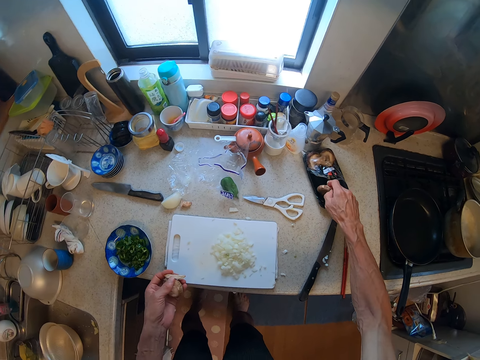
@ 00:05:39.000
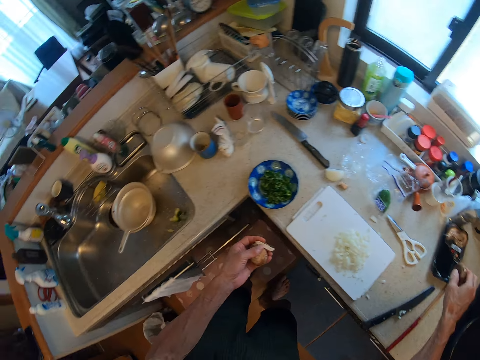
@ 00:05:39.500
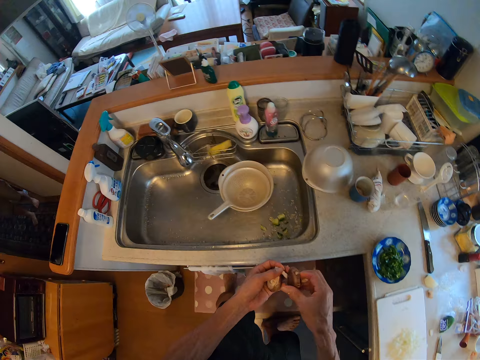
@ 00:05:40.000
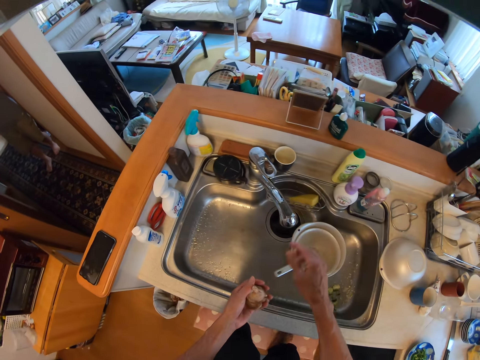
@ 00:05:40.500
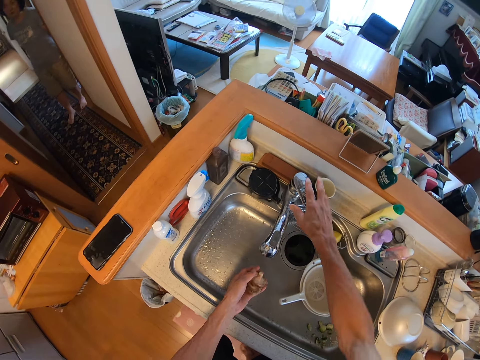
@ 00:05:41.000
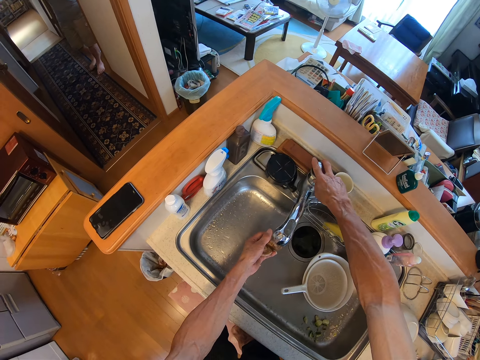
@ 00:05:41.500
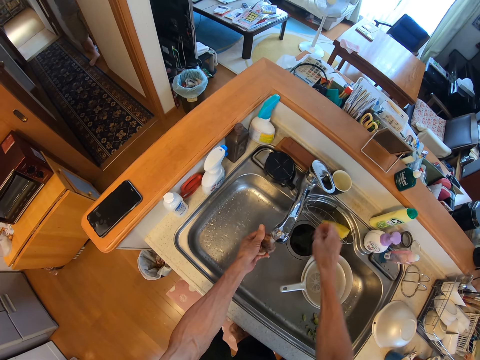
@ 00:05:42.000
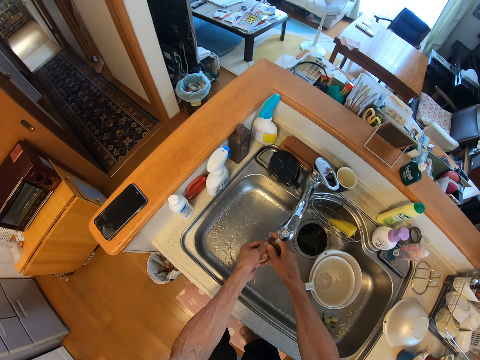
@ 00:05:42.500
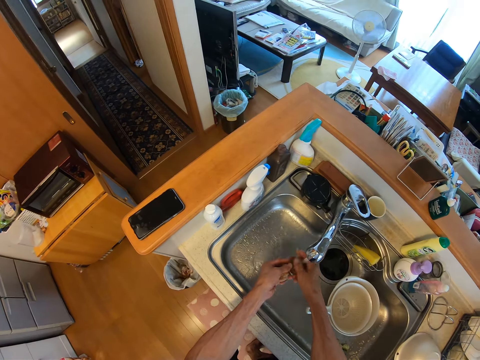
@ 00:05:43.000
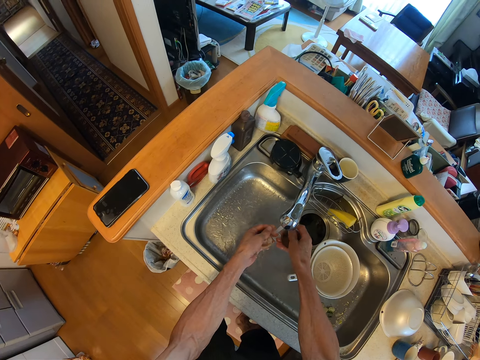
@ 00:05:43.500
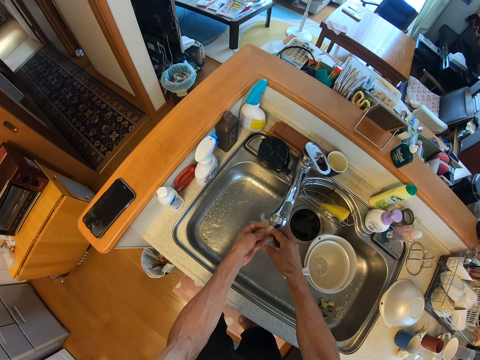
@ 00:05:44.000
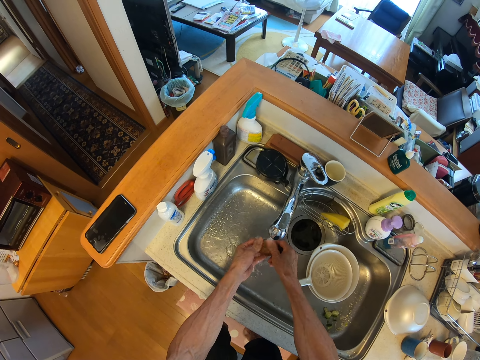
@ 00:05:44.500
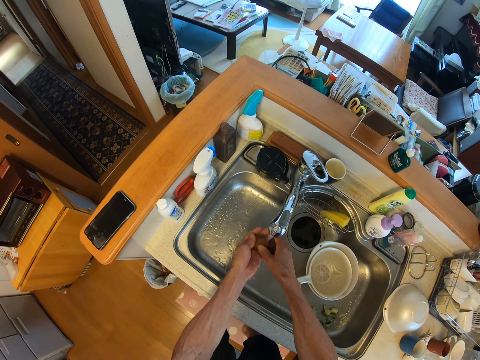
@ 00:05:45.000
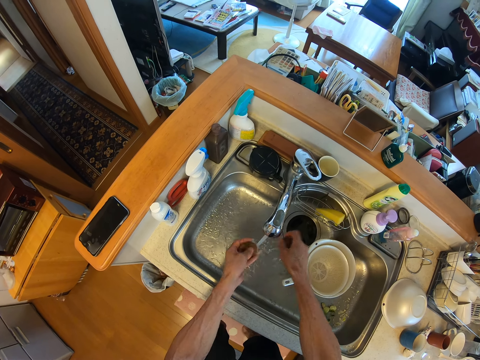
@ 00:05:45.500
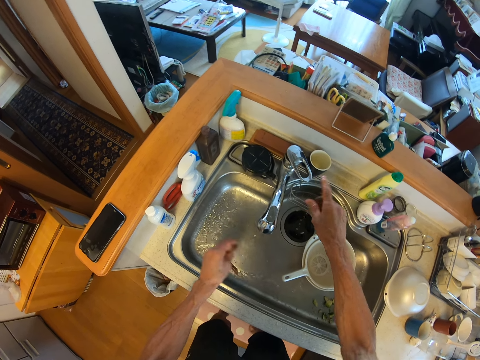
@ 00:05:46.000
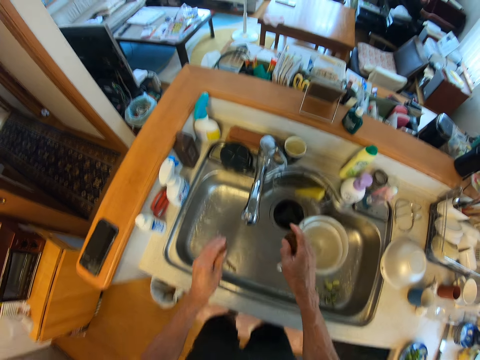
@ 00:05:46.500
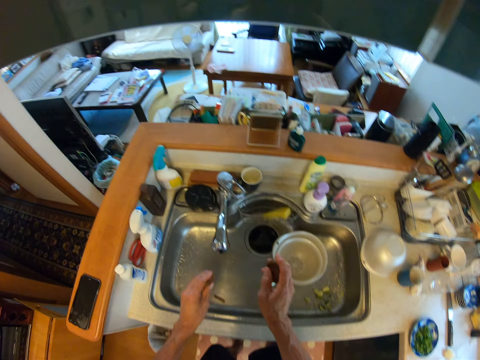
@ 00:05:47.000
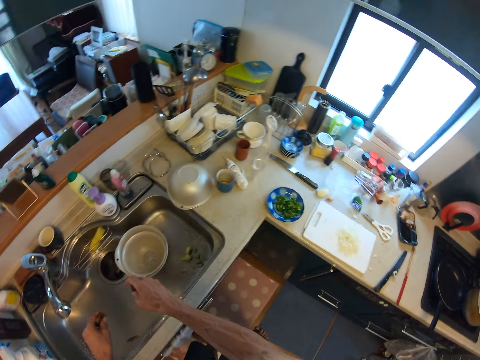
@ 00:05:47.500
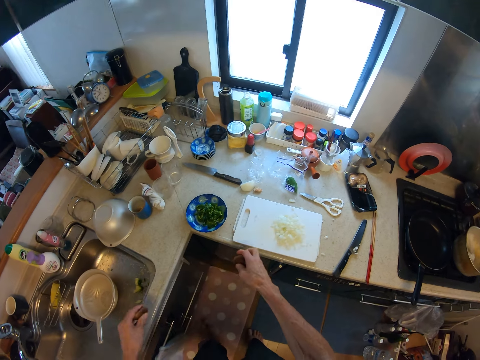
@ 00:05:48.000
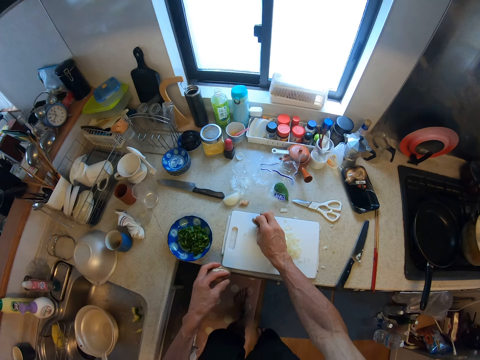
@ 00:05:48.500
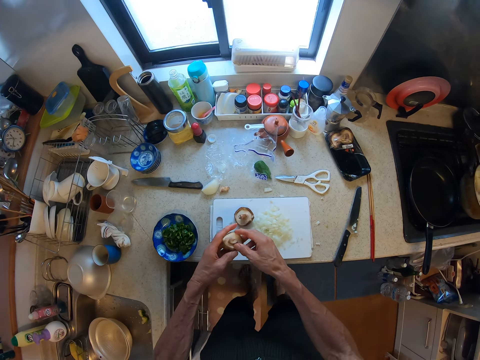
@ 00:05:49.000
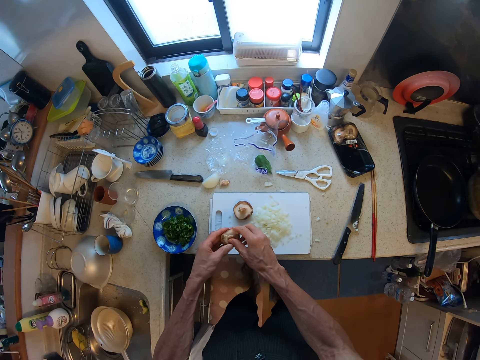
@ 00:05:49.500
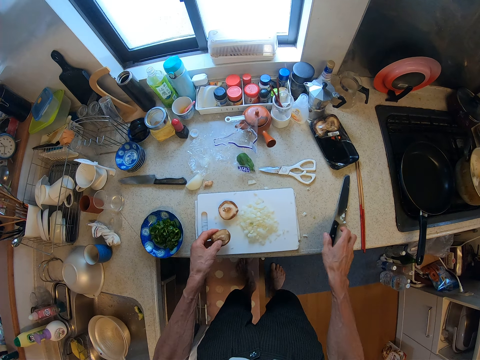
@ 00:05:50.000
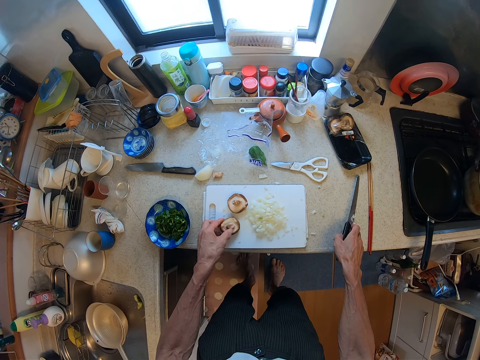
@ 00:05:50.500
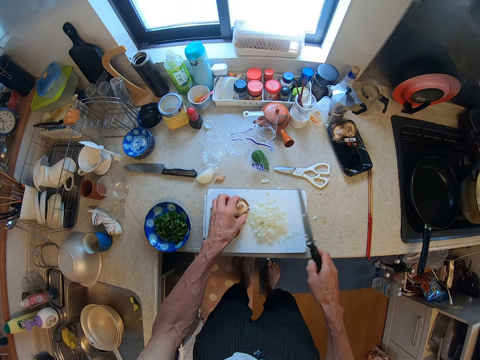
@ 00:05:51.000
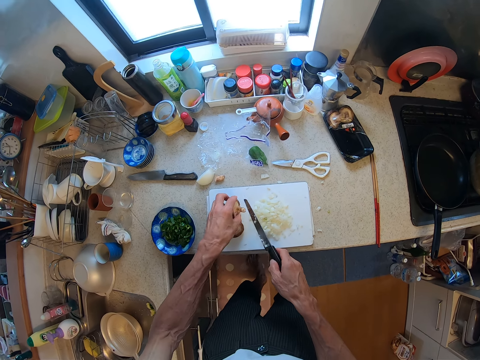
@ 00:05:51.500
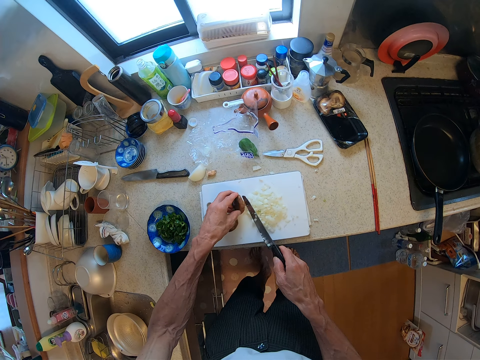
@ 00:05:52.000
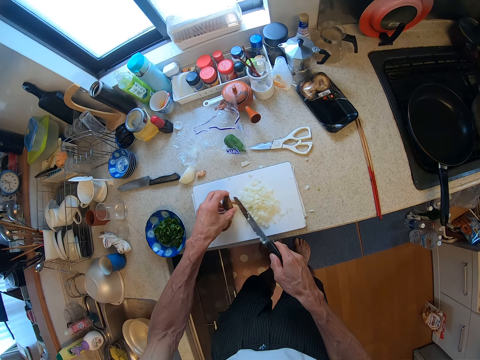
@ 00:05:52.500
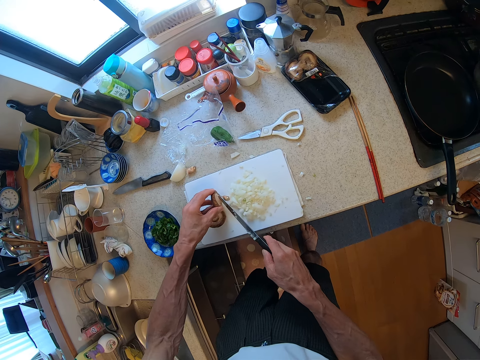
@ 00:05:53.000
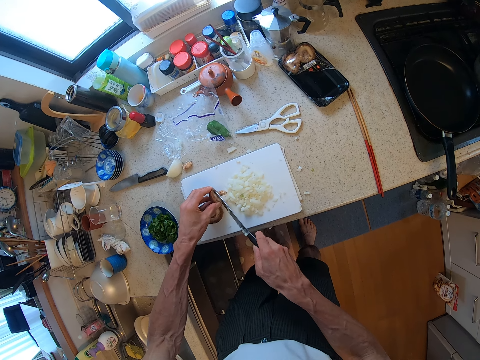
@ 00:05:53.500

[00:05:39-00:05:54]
The camera wearer picks another mushroom from the mushroom packing box. He turns to the sink. He holds the mushrooms. He turns the tap spout. He opens the tap. He rinses the mushroom from the tap. He closes the tap. He shakes his hands. He turns to the chopping board. He places the mushroom on the chopping board. He holds the mushroom cap. He places the mushroom cap on the chopping board. He picks up a knife from the chopping board. He turns the mushroom on the chopping board.

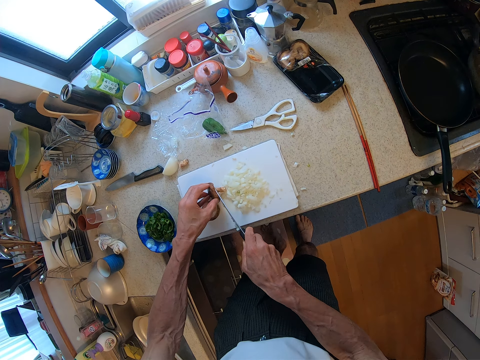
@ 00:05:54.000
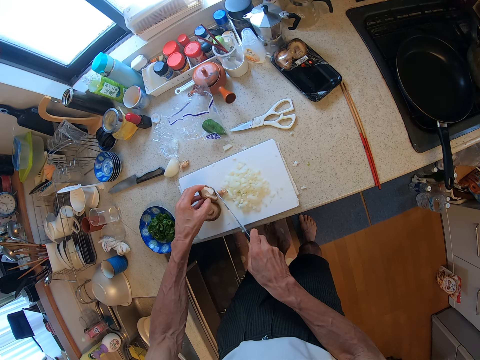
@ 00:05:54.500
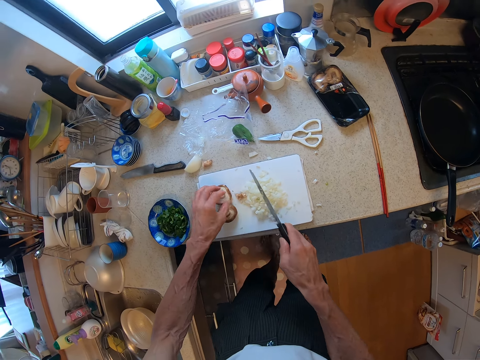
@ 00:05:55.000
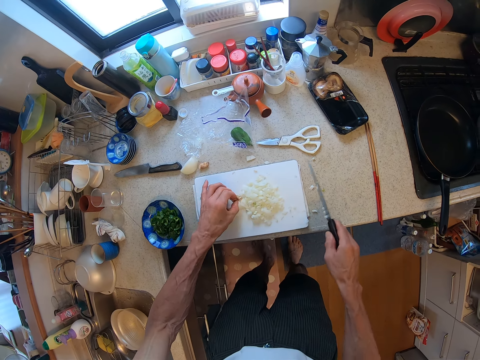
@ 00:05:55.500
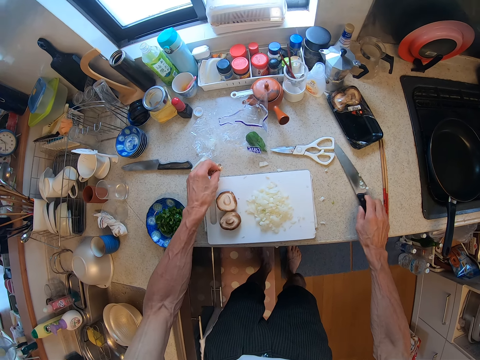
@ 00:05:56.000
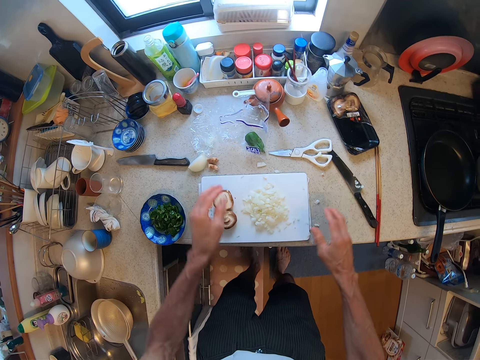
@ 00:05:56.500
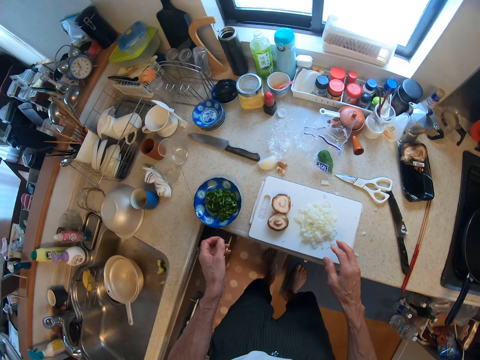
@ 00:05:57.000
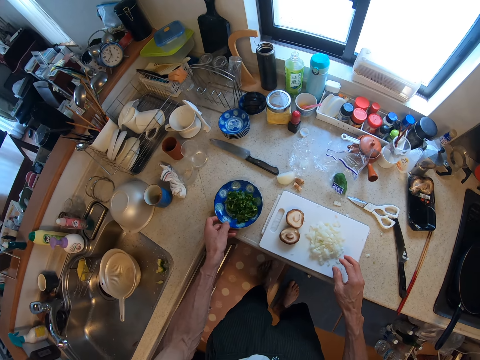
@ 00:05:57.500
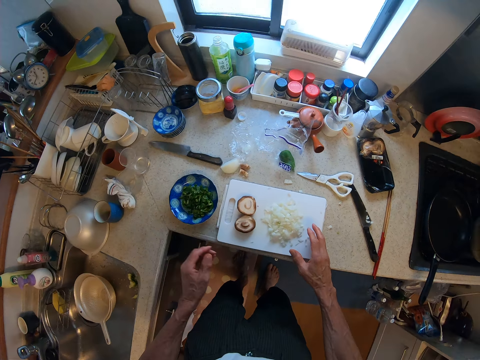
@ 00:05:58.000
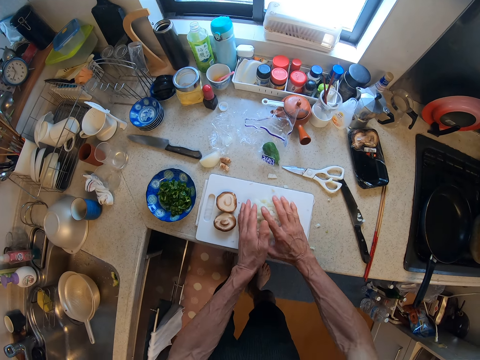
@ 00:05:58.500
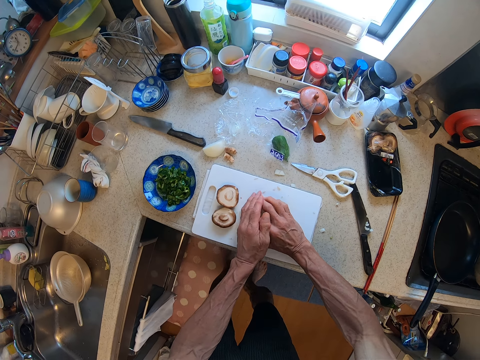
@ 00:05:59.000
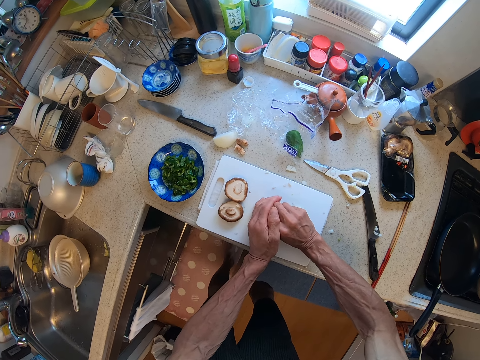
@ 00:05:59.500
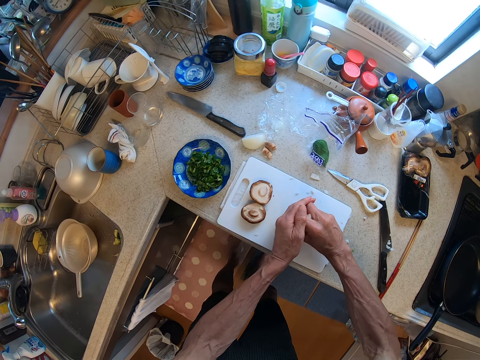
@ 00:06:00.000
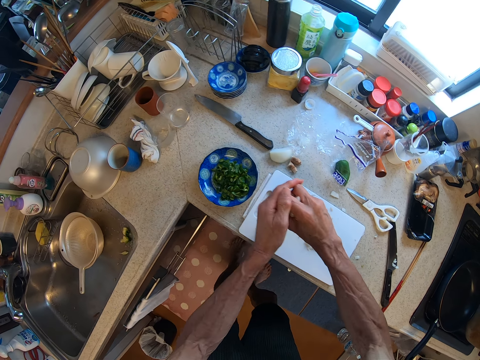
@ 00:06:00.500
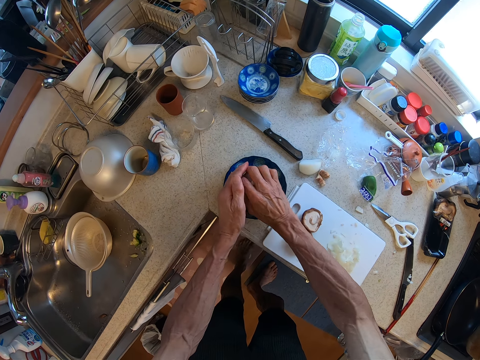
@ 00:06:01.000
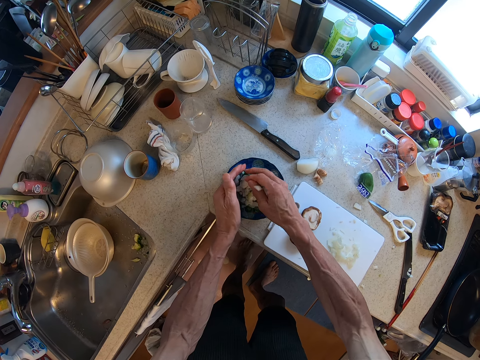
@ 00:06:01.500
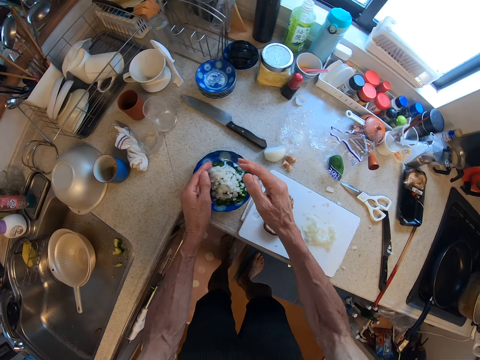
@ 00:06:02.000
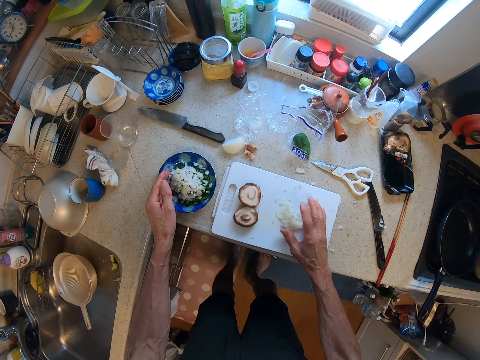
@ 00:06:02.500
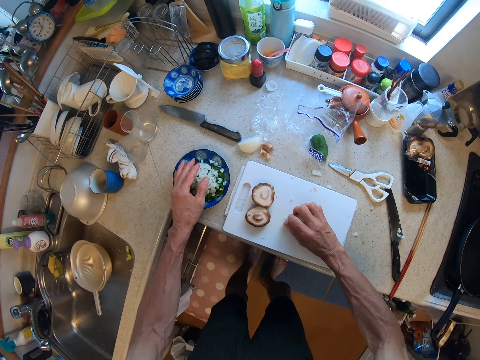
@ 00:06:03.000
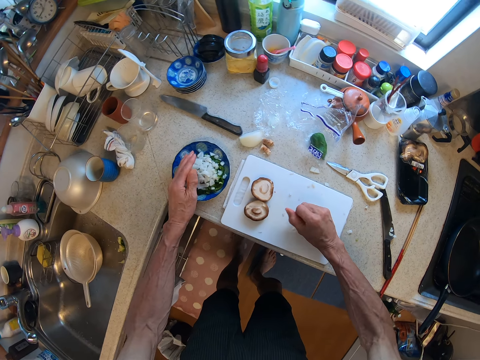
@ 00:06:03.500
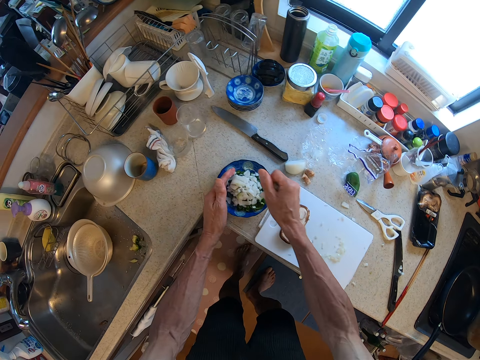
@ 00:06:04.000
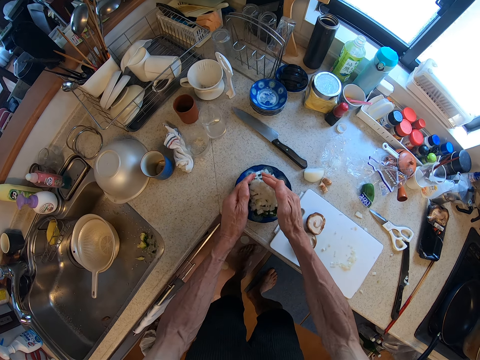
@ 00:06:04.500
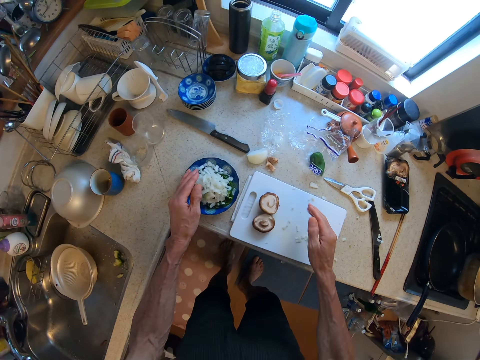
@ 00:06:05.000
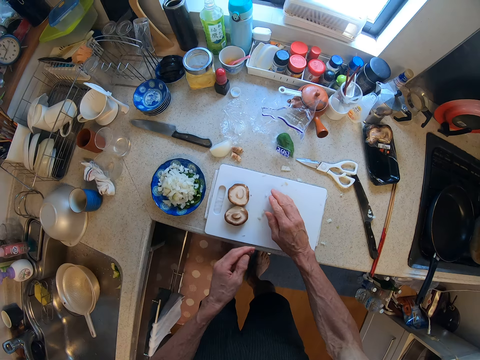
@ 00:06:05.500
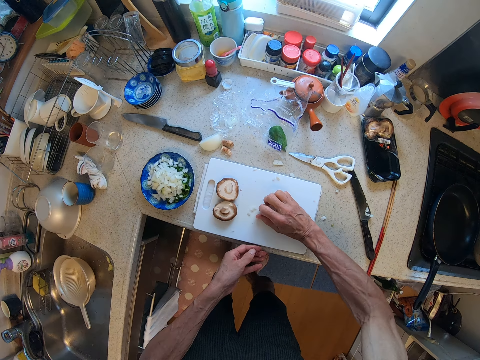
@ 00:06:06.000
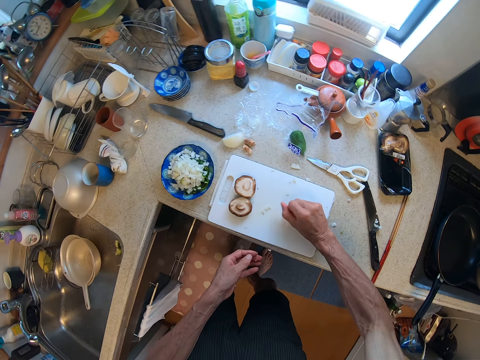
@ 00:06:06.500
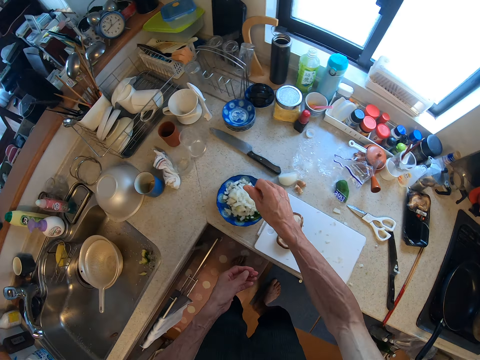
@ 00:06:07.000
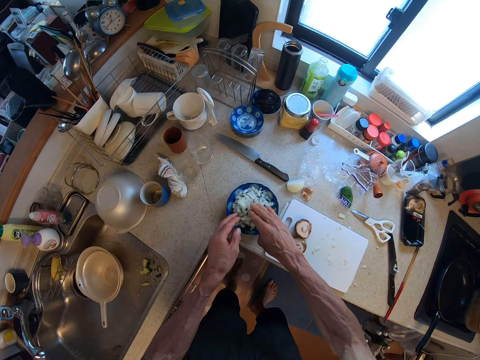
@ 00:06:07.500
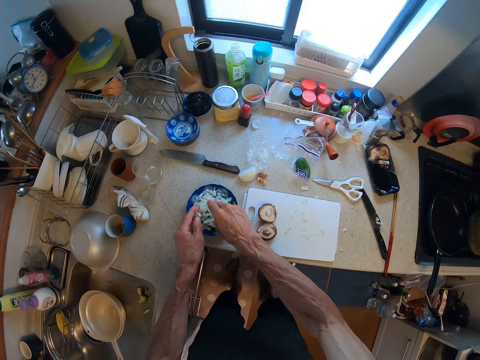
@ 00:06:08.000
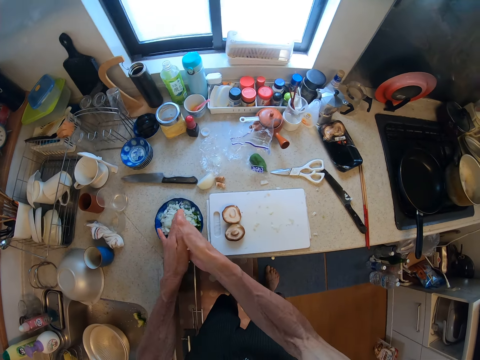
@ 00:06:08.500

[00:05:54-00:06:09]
The camera wearer cuts off the stalk of the mushroom. They pick the mushroom stem from a chopping board. They place the mushroom stem and knife on a countertop. They move a bowl closer to the chopping board. They pick the white onion pieces from the chopping board. They pack the chopped cabbage into the plate beside the cutting board. They put the white onion pieces in the bowl. They pick the white onion pieces from the chopping board. They place the white onion pieces in the bowl. They put the white onion pieces together. They pick the white onion pieces from the chopping board. They place the white onion pieces in the bowl. They touch the white onion pieces.
